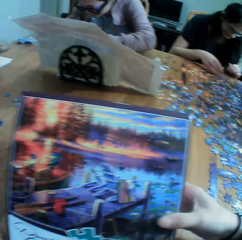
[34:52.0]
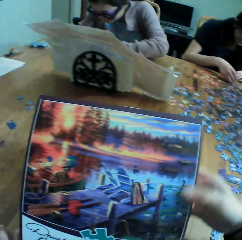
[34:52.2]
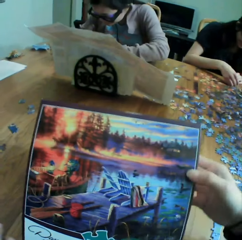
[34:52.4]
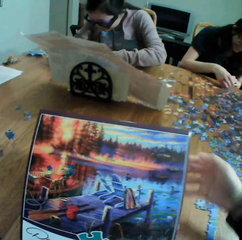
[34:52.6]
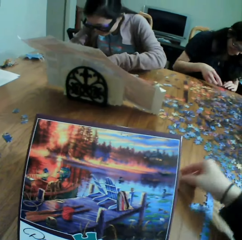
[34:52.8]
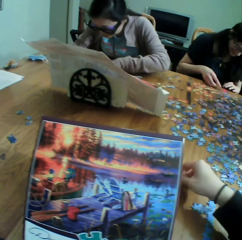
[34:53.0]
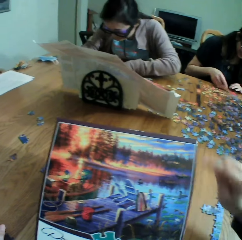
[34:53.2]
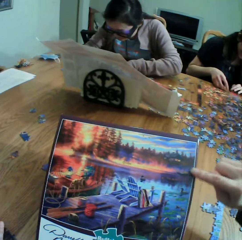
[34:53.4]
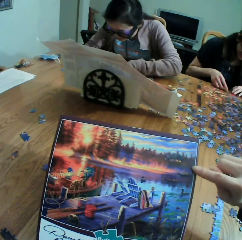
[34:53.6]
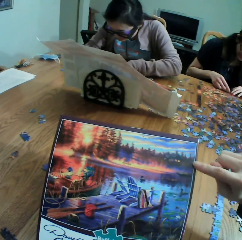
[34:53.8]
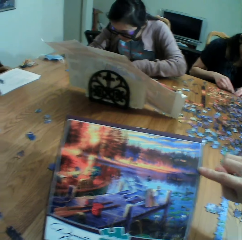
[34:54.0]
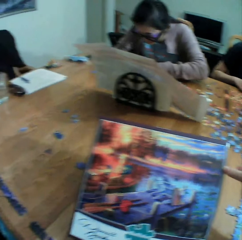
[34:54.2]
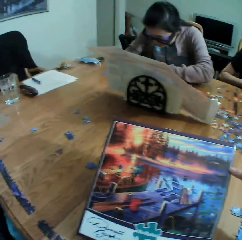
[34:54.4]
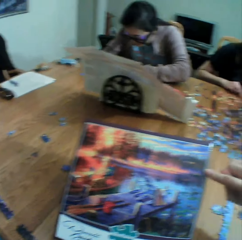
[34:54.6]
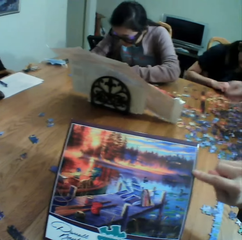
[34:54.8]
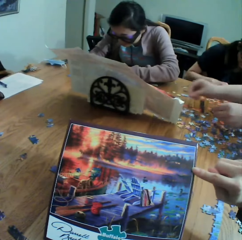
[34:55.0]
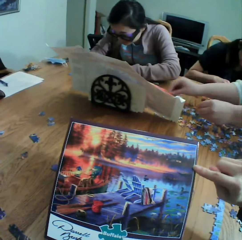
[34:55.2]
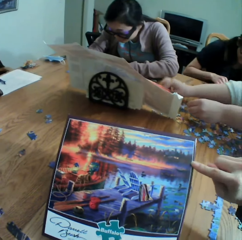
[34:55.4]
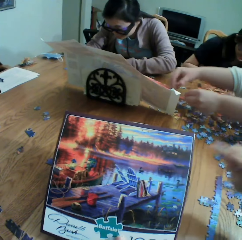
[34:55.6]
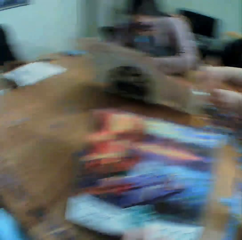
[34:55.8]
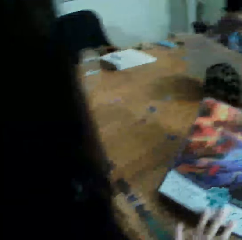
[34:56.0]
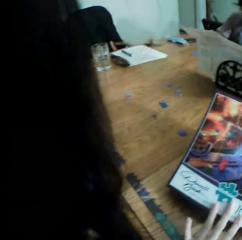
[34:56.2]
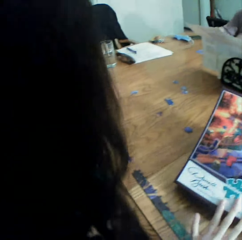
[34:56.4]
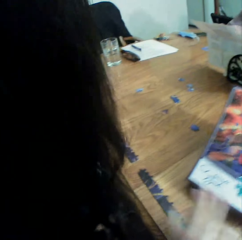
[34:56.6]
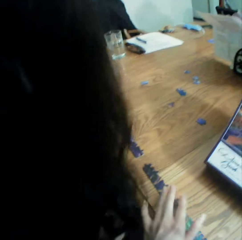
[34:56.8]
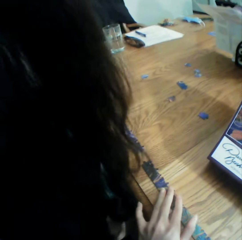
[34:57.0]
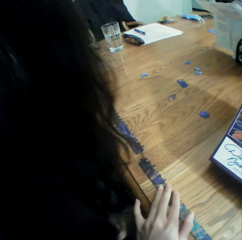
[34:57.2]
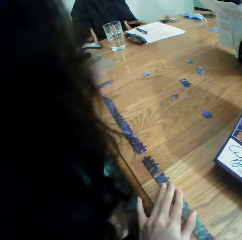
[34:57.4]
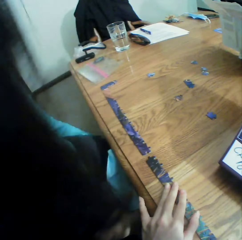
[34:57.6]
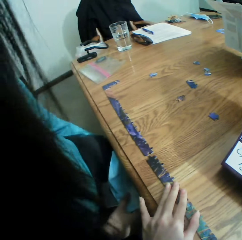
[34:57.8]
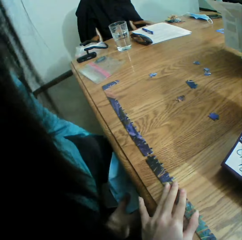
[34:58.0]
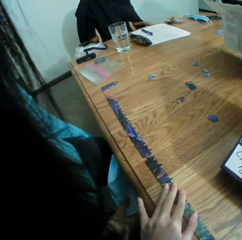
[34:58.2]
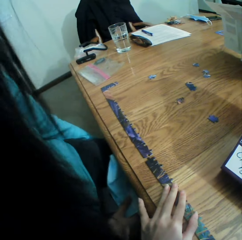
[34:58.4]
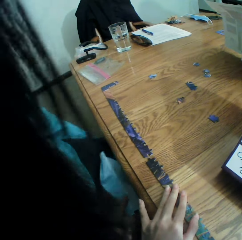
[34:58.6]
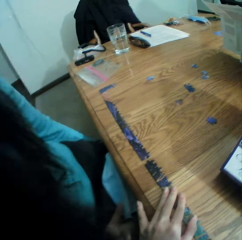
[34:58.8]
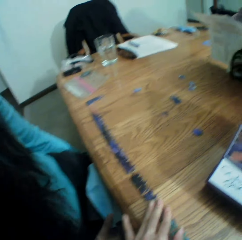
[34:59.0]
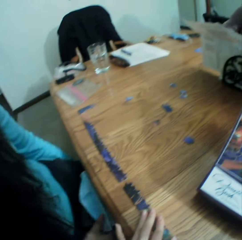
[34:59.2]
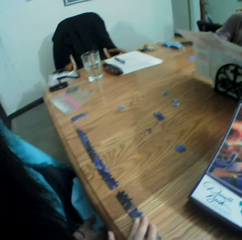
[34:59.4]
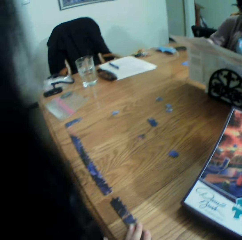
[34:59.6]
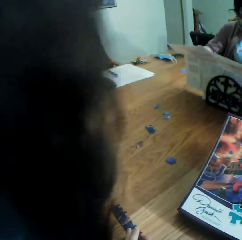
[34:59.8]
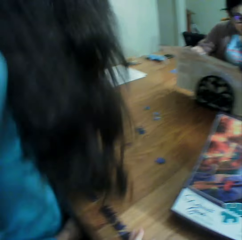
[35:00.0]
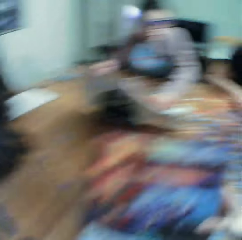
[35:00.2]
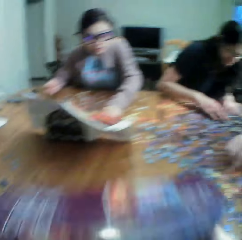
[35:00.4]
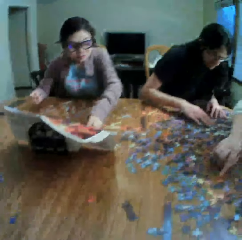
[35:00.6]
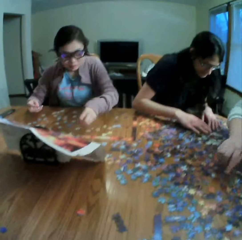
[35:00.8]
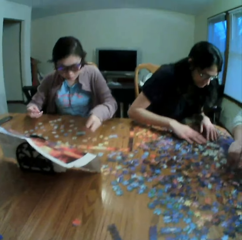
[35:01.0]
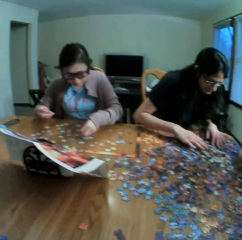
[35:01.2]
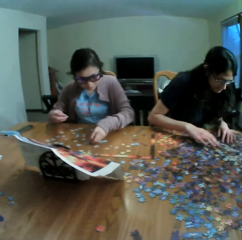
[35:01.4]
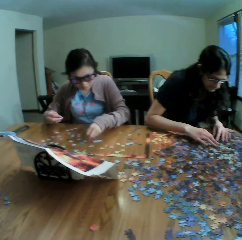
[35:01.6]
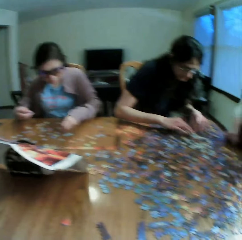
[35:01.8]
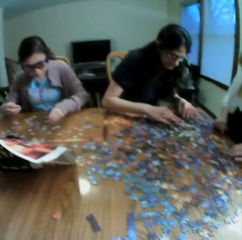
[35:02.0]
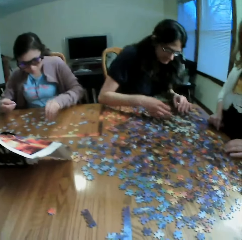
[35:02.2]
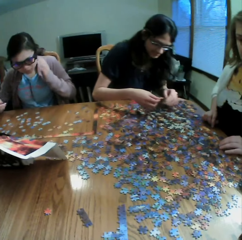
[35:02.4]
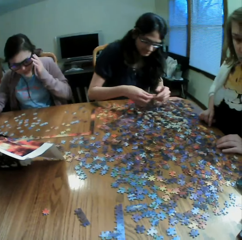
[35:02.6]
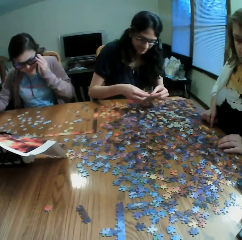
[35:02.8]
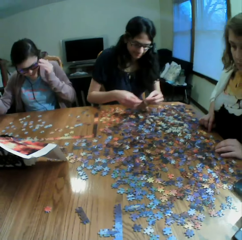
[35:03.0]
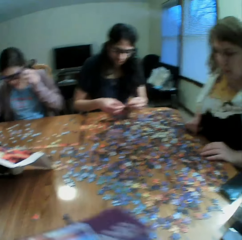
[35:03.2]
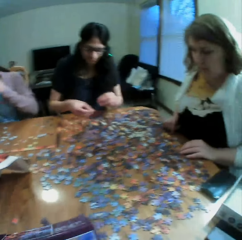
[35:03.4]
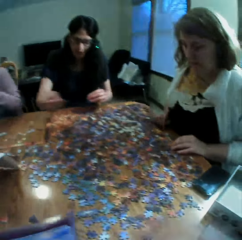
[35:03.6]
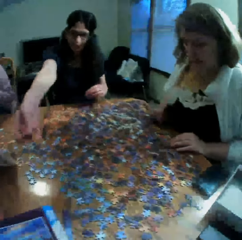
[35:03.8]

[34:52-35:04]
The camera wearer looks at the box. They point at the box. They talk to a lady. They look at the puzzle. The lady talks to the camera wearer. The camera wearer moves the puzzle on the table. They talk to the lady. They converse with the colleagues. The lady talks. The camera wearer looks at the colleagues.

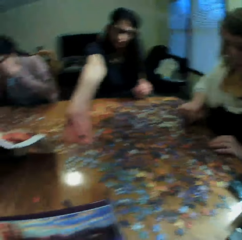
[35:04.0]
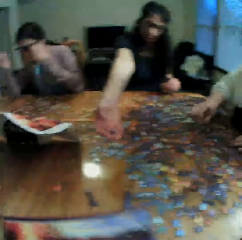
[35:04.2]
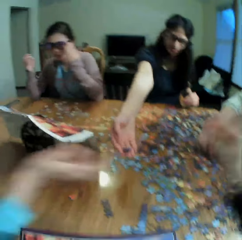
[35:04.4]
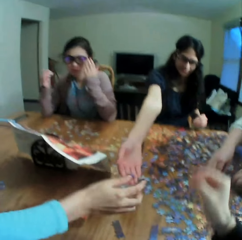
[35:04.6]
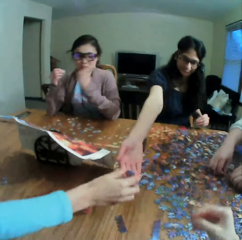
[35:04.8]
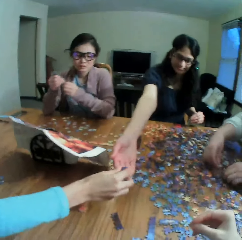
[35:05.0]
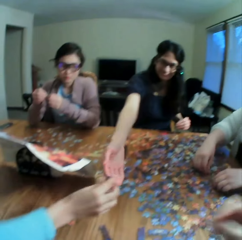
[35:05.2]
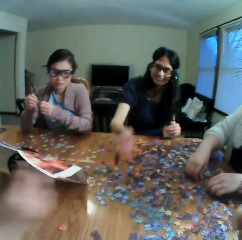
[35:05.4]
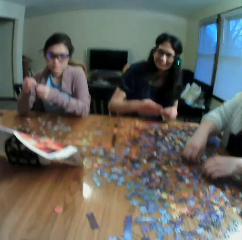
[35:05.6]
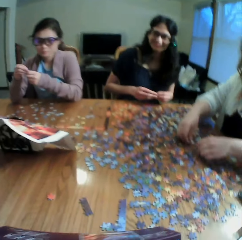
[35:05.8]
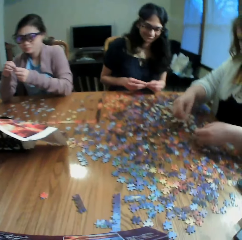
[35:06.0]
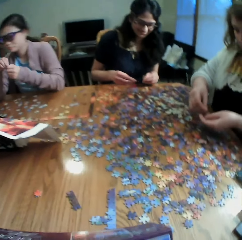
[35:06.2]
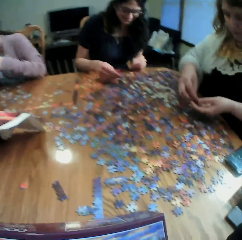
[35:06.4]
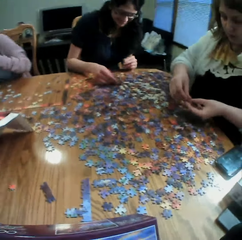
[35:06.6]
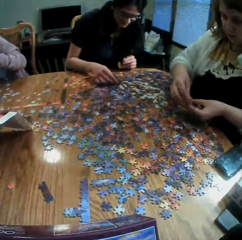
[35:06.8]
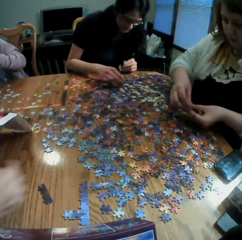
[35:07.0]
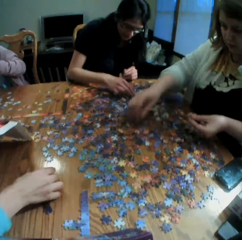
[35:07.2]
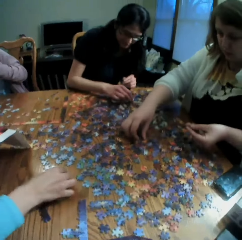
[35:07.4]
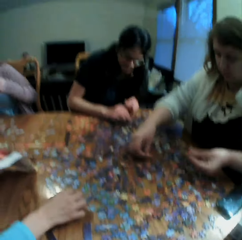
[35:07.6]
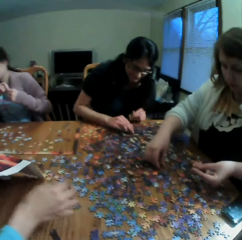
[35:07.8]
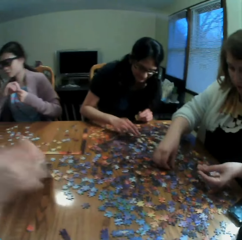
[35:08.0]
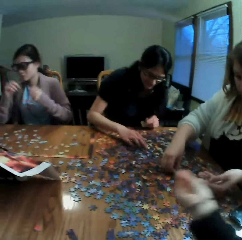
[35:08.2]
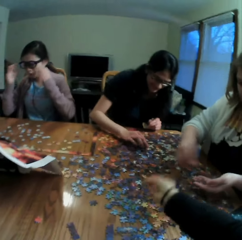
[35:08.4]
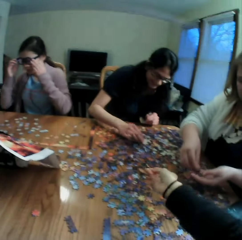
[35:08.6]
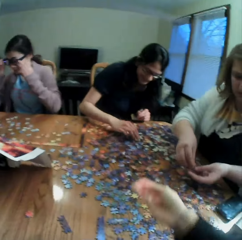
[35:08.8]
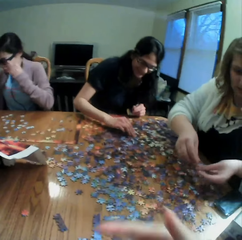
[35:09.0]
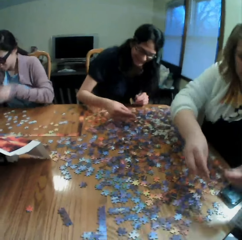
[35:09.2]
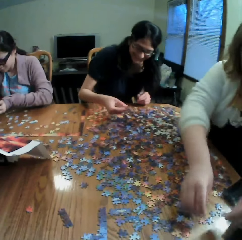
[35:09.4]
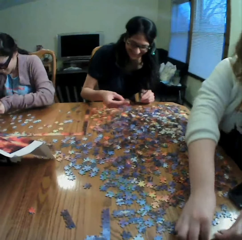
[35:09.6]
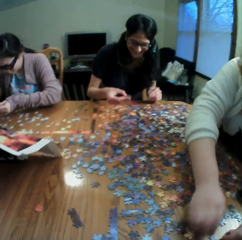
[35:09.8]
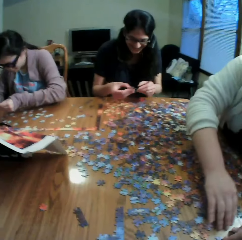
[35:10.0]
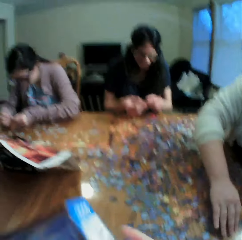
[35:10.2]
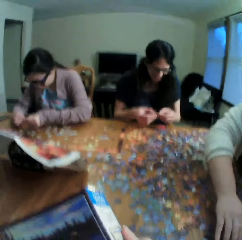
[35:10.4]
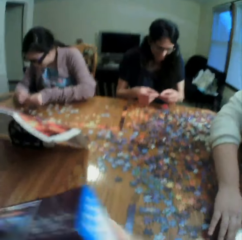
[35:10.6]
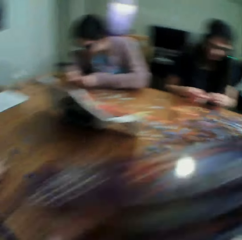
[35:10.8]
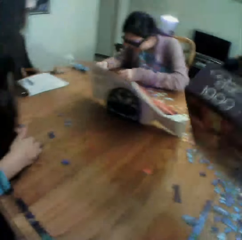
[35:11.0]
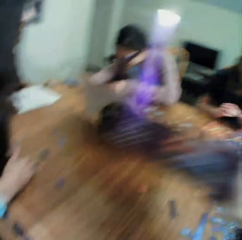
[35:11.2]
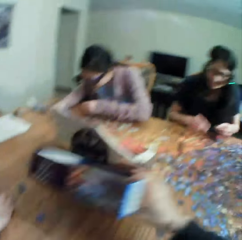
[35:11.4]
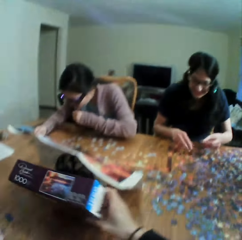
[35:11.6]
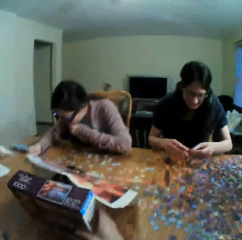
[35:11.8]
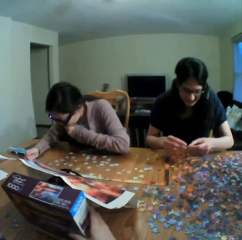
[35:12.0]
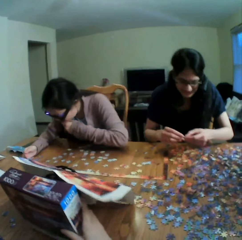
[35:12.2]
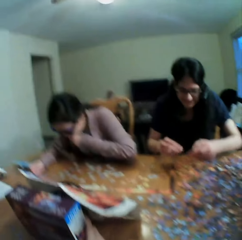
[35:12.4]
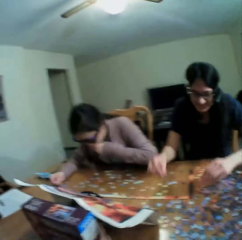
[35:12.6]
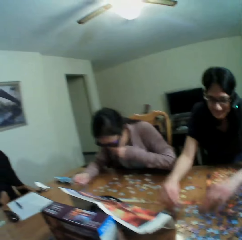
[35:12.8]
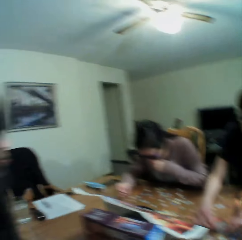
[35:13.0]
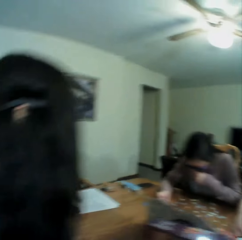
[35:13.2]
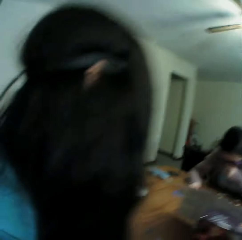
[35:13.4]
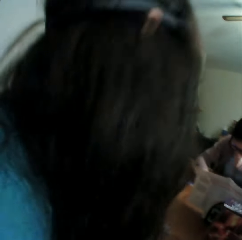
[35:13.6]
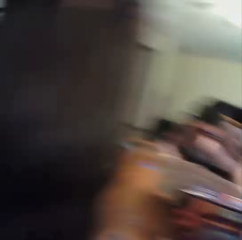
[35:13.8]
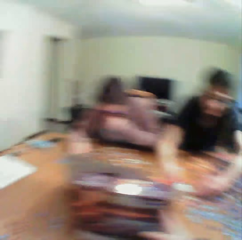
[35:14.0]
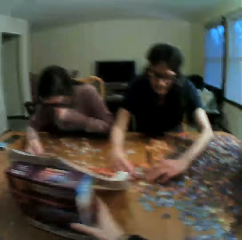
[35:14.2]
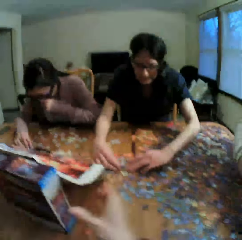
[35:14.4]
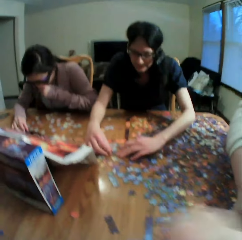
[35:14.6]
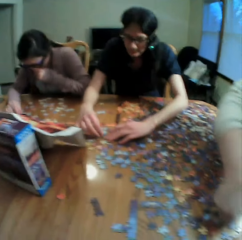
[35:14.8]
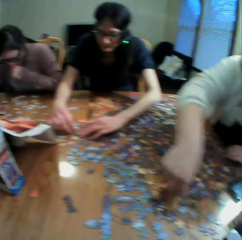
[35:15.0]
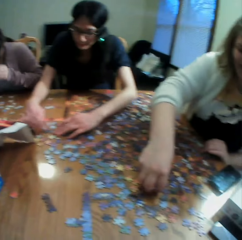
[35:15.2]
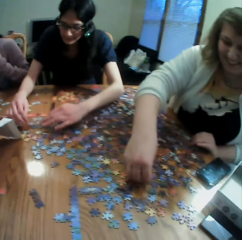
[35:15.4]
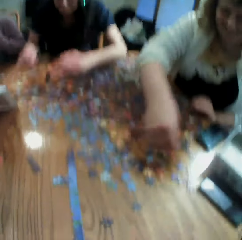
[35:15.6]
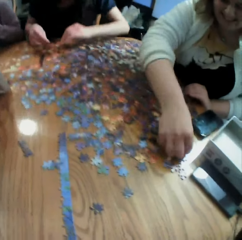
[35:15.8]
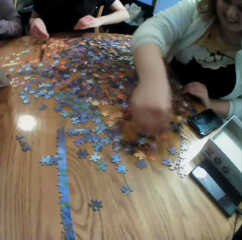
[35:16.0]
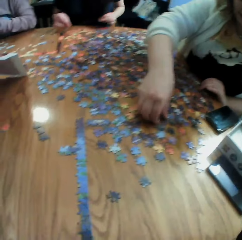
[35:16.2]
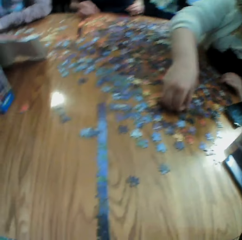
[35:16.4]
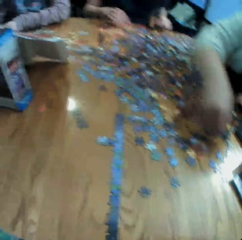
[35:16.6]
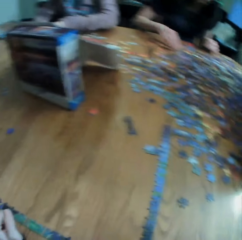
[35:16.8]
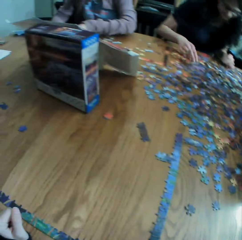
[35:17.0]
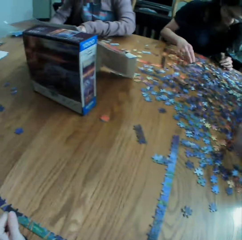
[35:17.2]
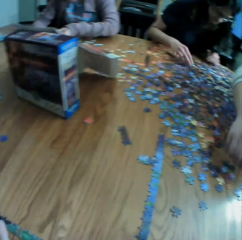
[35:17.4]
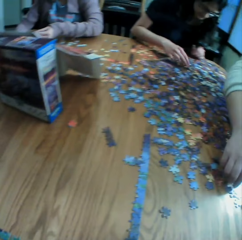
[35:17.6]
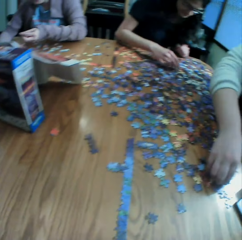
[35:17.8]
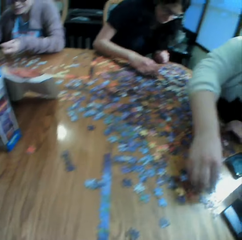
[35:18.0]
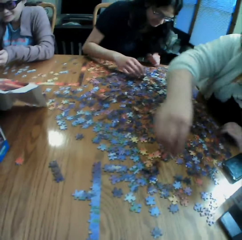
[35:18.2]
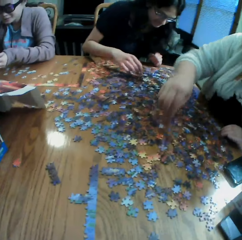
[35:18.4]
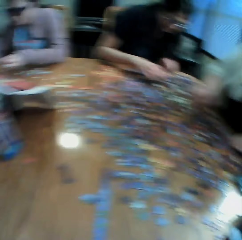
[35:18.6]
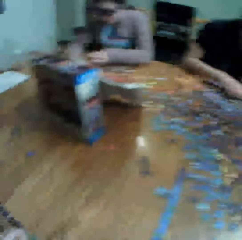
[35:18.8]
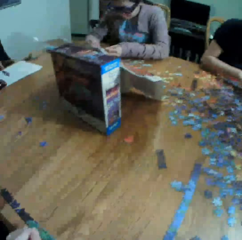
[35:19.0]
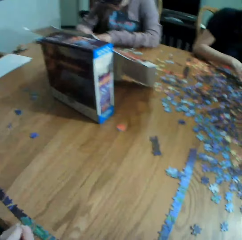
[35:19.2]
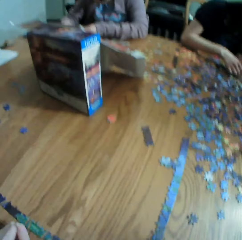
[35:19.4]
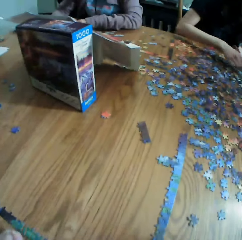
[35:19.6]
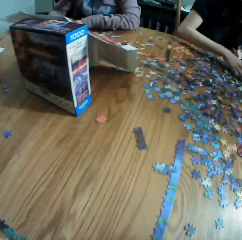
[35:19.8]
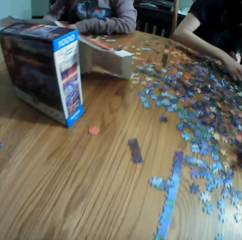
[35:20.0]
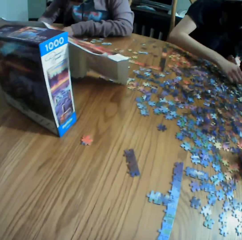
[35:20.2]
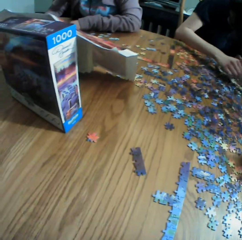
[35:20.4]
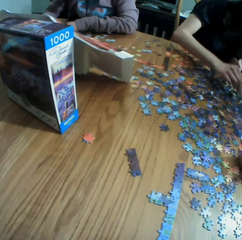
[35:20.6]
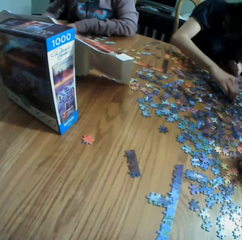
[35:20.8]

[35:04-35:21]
The camera wearer puts the box on the table. A lady gives another lady the clipart. The camera wearer moves the right hand. They look at the table. They talk to the colleagues. The first lady talks. The camera wearer points at the puzzles. They laugh at the colleagues. They move the box in the hand. They put the jigsaw puzzle box on the table. They look at the colleagues. They move the right hand. The other lady talks. The camera wearer looks at the table.
